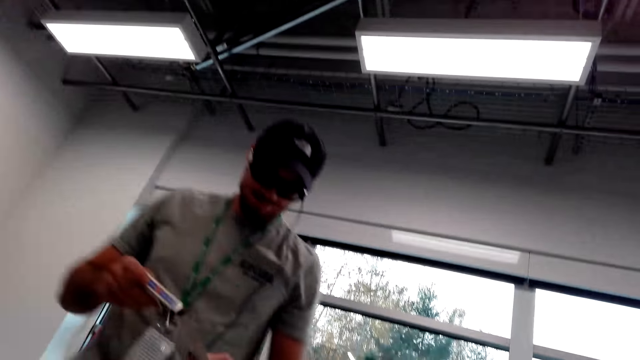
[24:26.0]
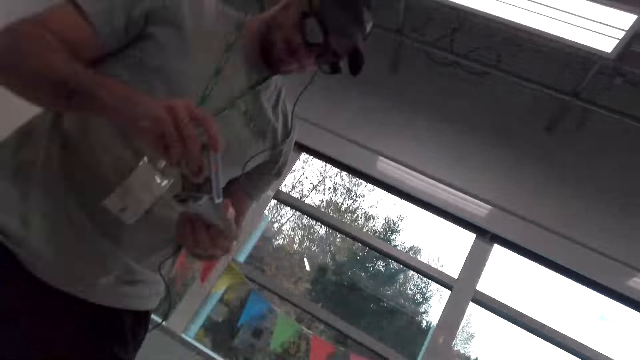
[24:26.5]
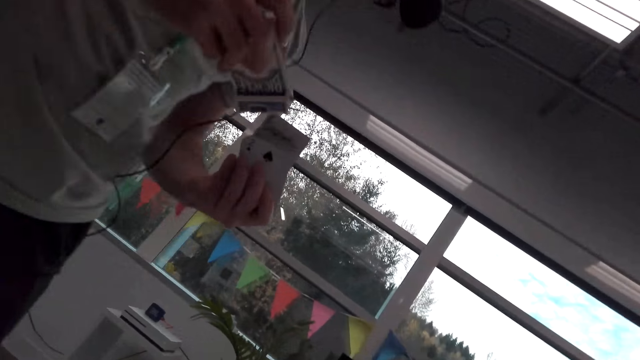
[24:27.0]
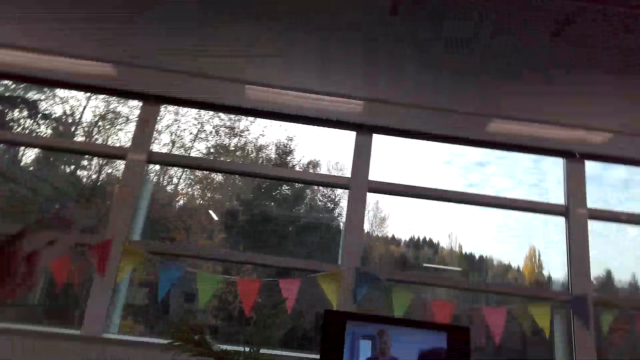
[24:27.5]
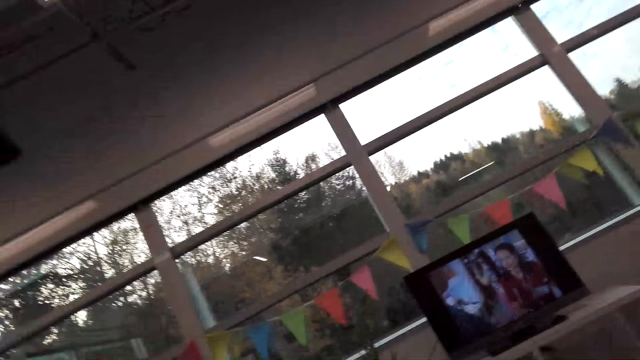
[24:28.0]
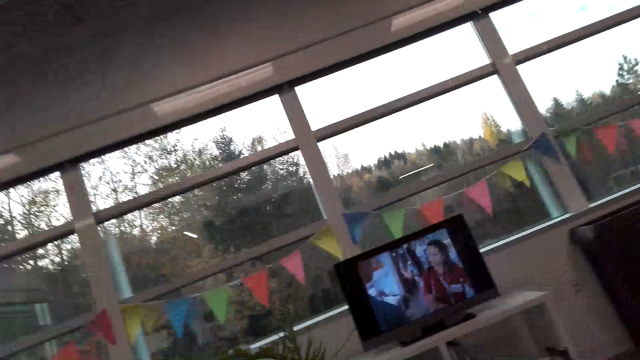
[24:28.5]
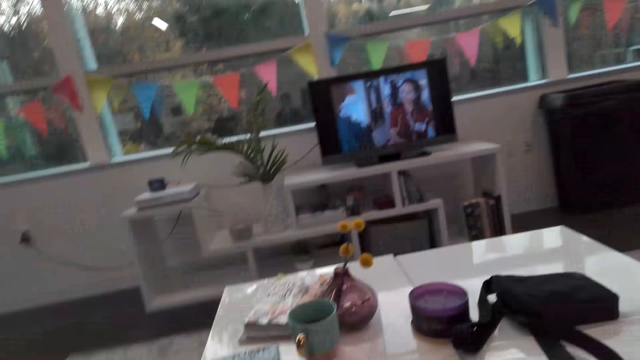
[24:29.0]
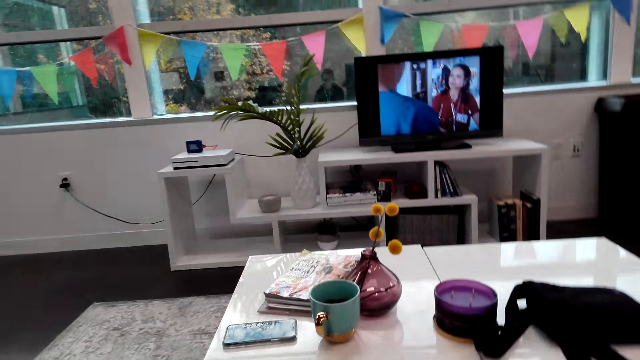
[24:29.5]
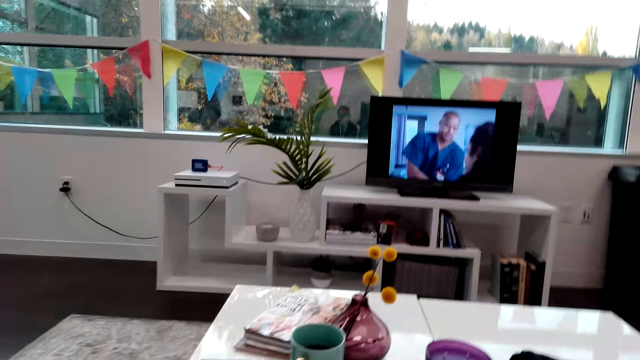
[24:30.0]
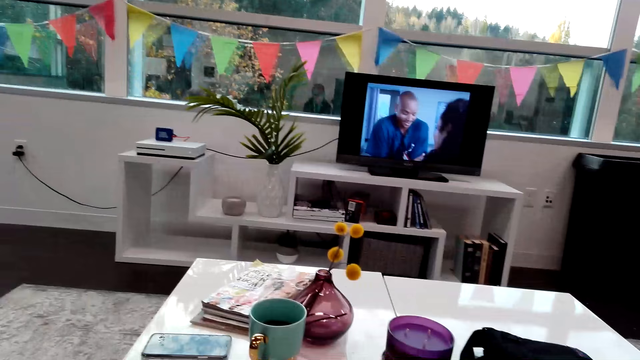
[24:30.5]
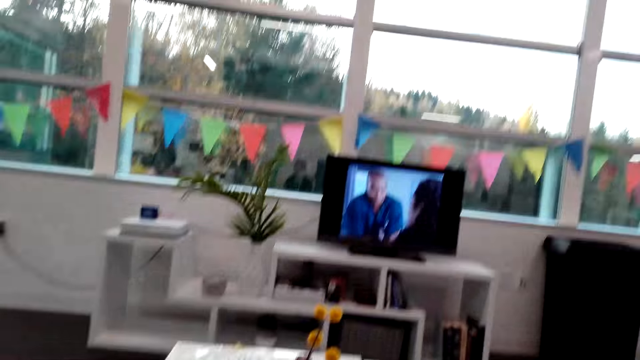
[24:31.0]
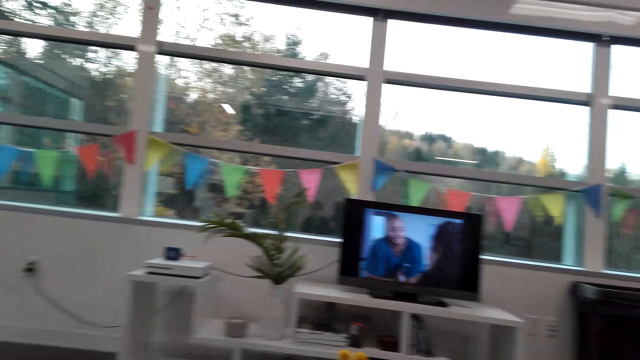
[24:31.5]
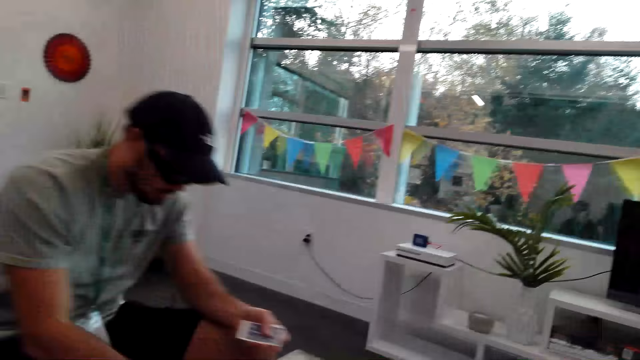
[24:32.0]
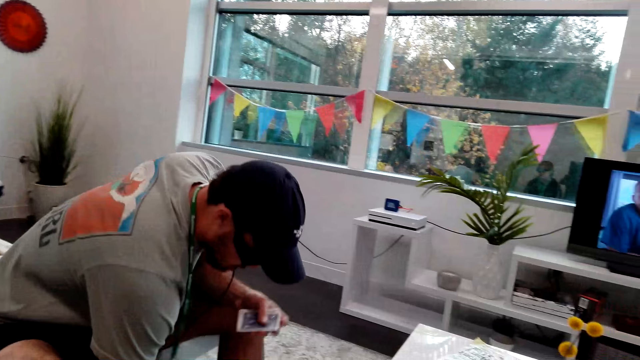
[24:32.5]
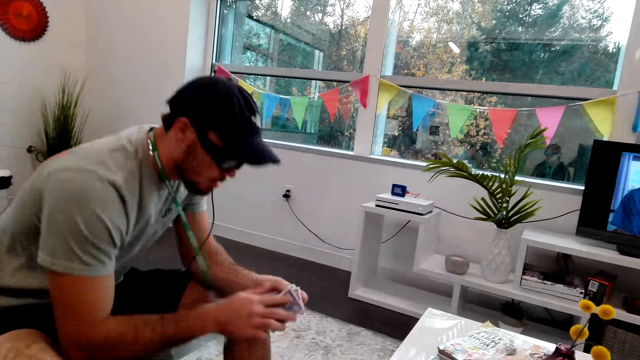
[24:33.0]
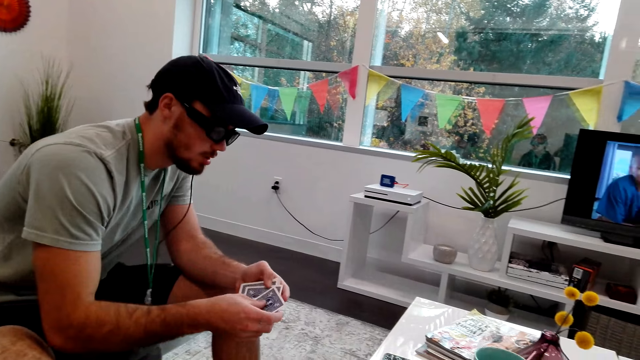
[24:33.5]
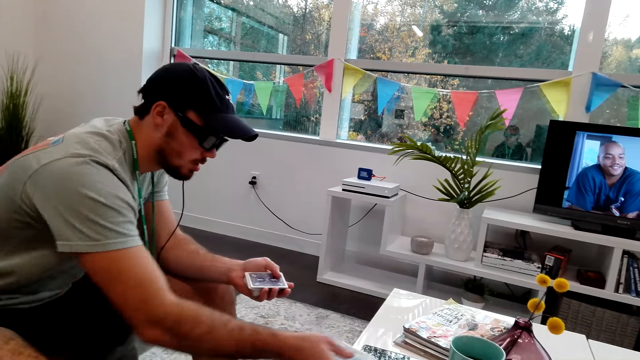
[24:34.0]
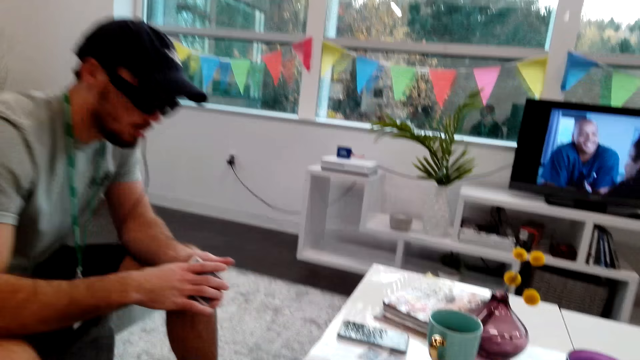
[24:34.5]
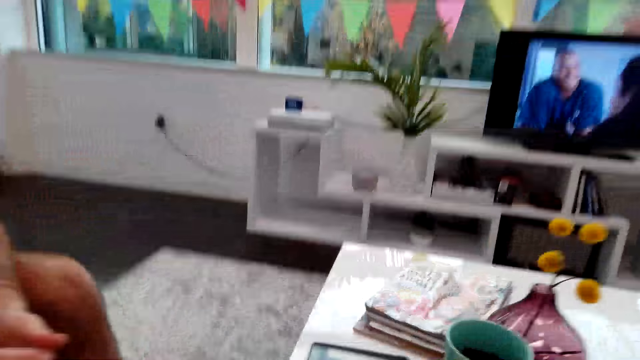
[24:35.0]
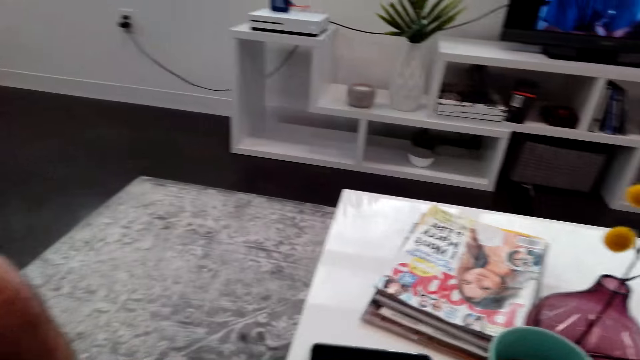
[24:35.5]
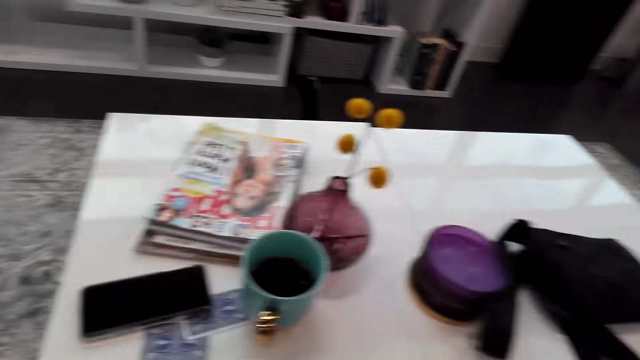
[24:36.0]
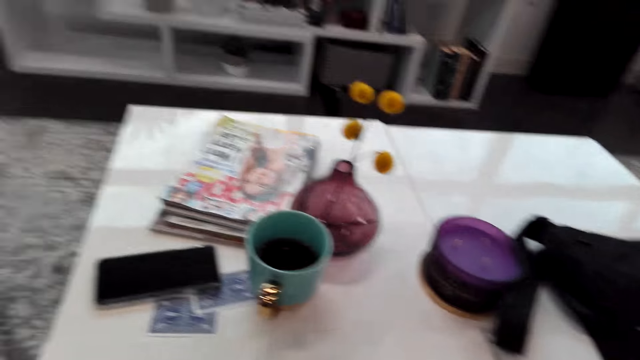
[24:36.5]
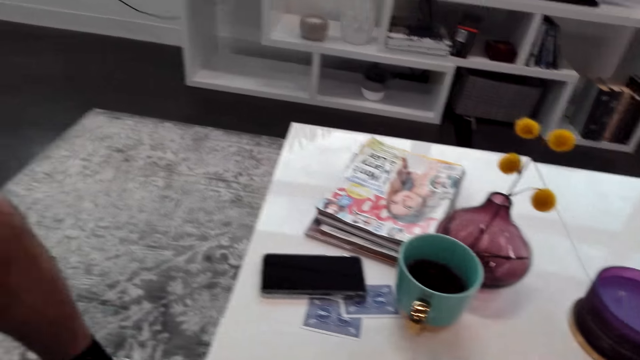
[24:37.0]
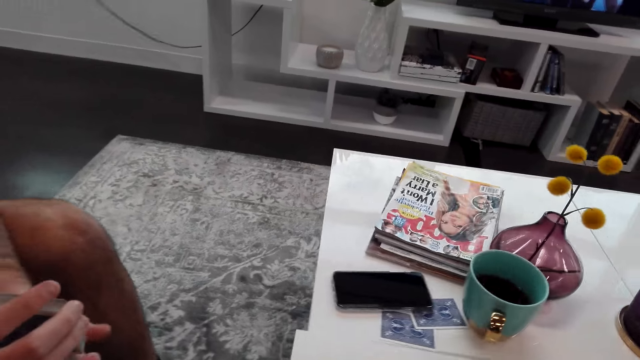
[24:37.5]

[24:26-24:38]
The camera wearer turns around the room. A man puts the cards on the table. The camera wearer turns around the room.

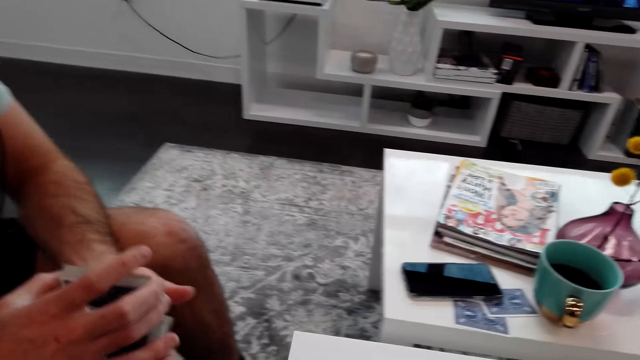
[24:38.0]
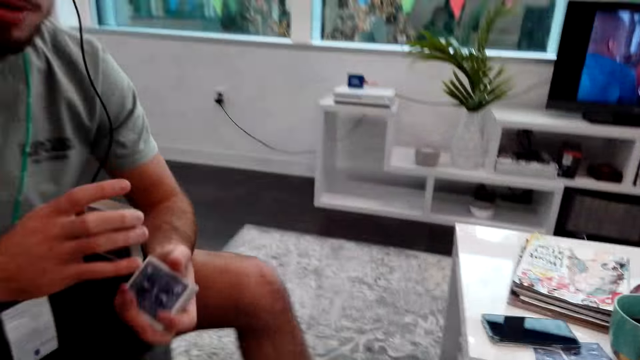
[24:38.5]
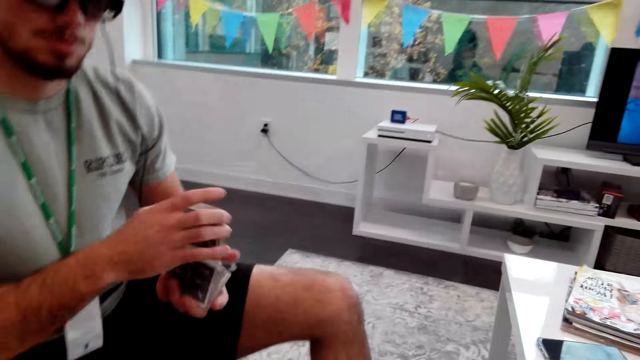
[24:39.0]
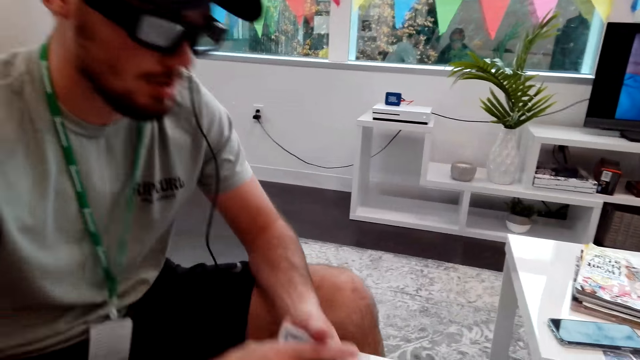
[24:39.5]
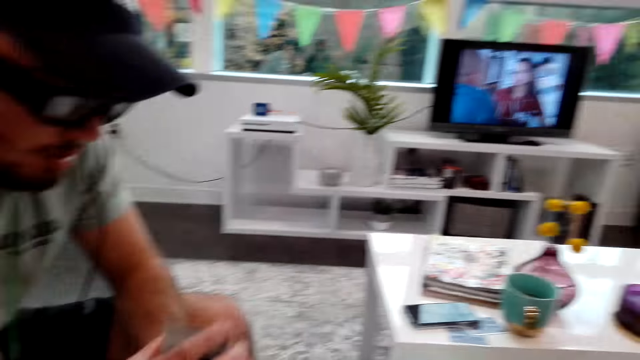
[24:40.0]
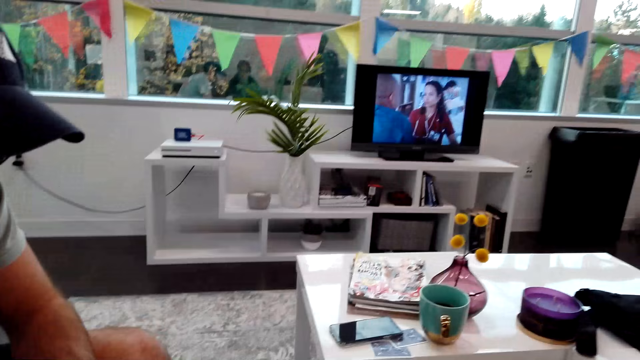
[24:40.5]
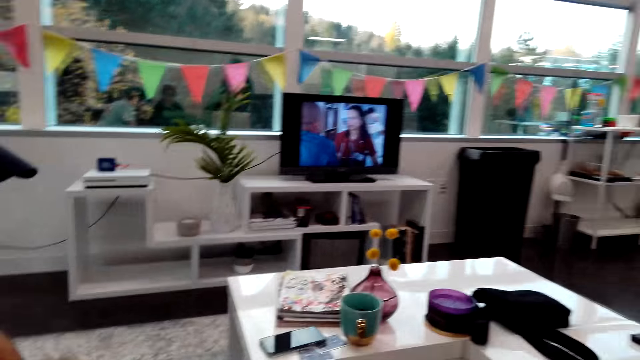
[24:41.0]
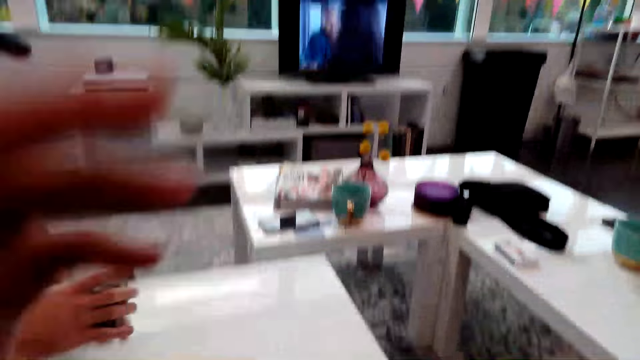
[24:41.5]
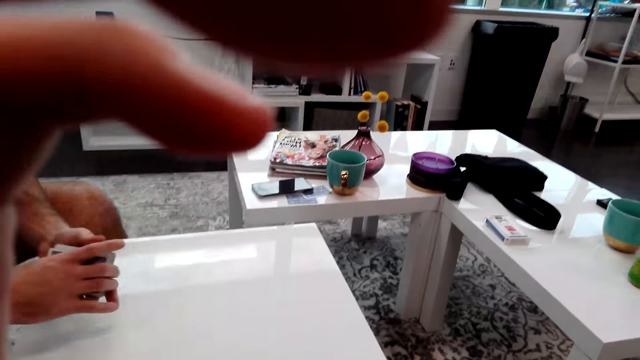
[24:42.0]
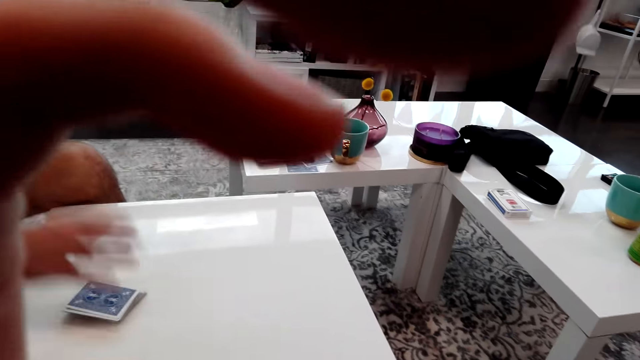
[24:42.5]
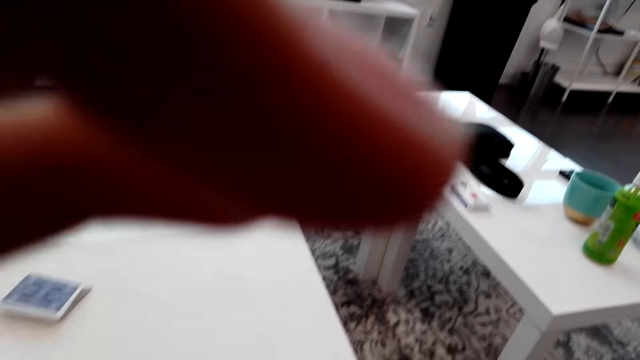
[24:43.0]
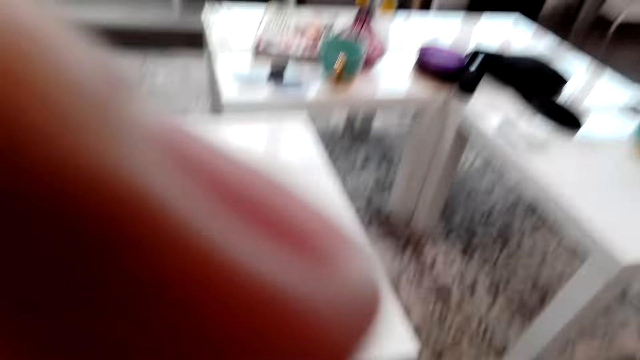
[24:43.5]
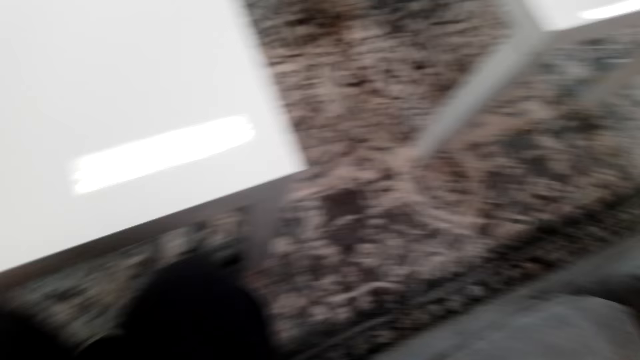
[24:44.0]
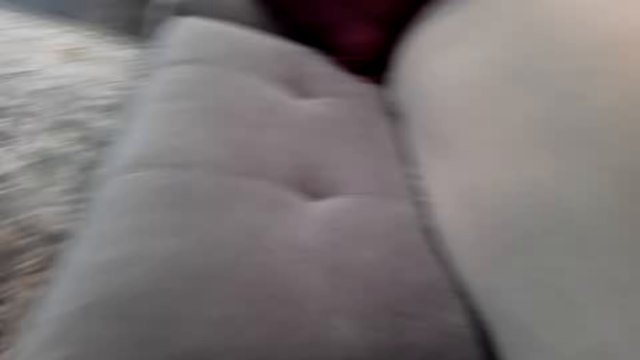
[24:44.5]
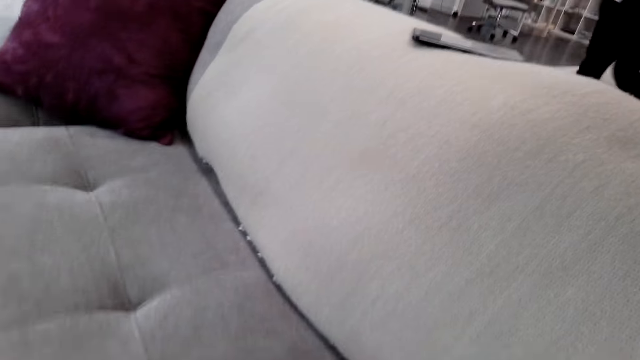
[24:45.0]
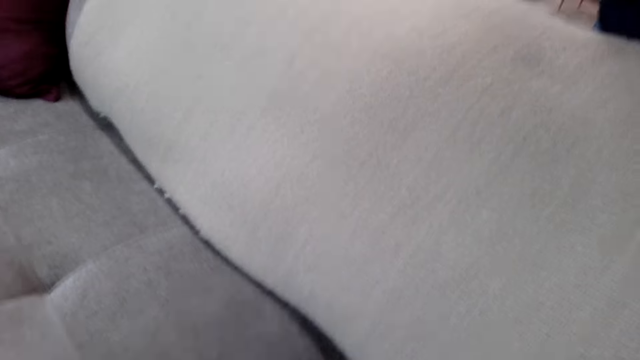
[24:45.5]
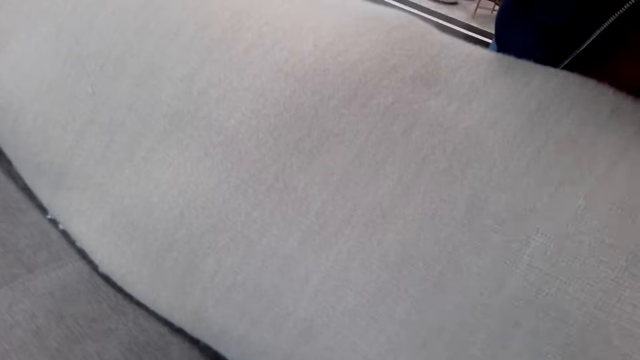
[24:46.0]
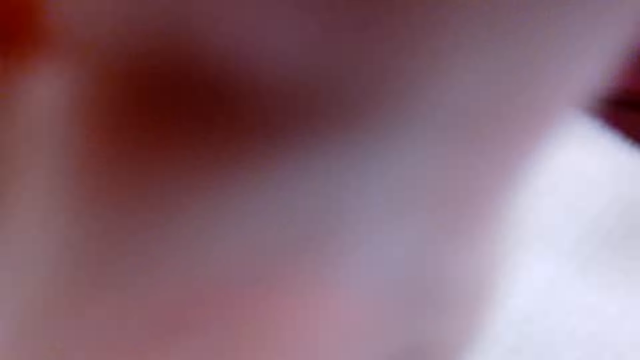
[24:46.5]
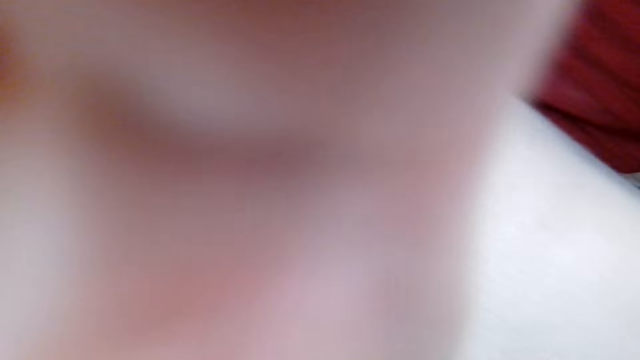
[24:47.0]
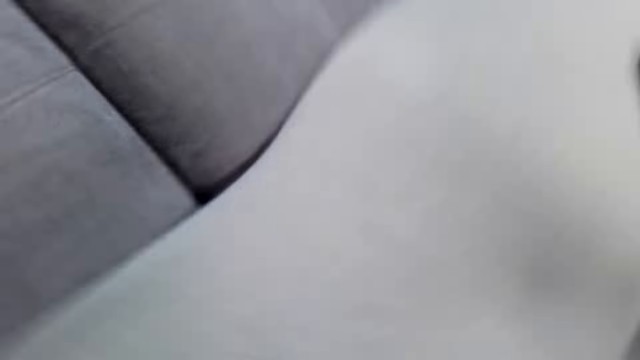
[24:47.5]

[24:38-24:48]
A man shuffles the cards. The man arranges the poker cards. The camera wearer adjusts the camera. The man puts the cards on the table. The camera wearer adjusts the camera. They turn around the room.
